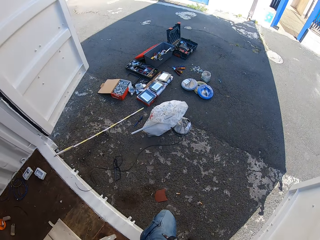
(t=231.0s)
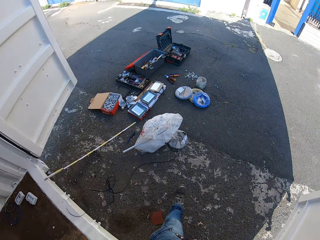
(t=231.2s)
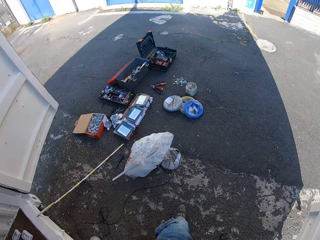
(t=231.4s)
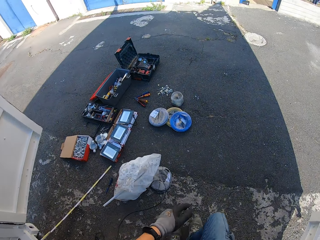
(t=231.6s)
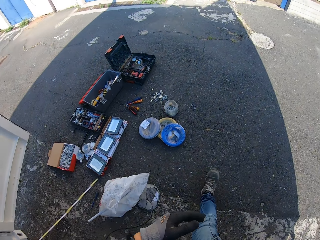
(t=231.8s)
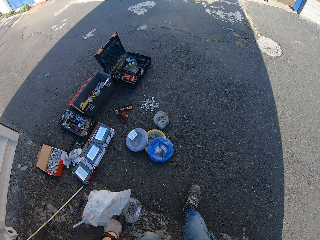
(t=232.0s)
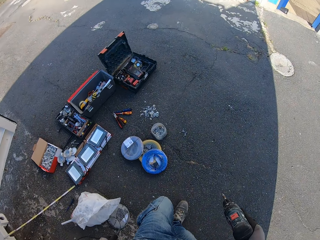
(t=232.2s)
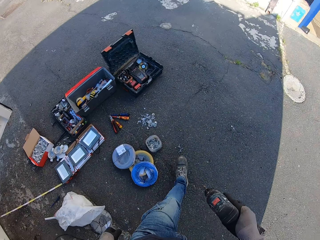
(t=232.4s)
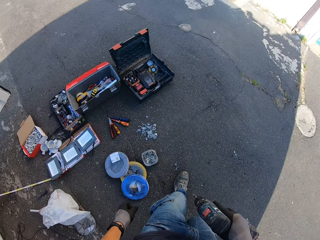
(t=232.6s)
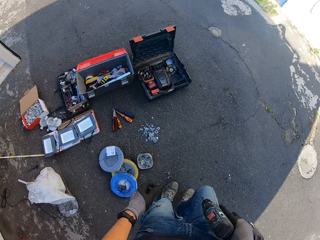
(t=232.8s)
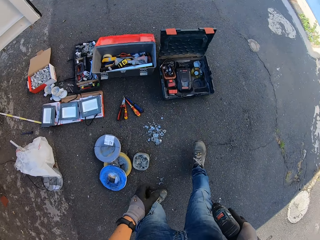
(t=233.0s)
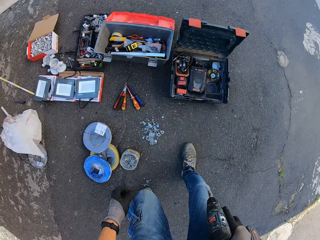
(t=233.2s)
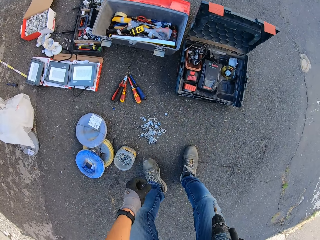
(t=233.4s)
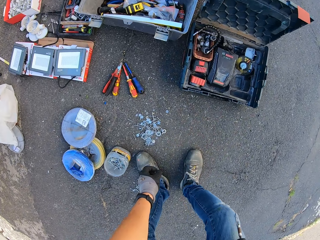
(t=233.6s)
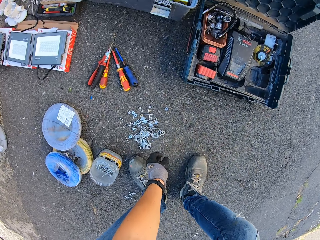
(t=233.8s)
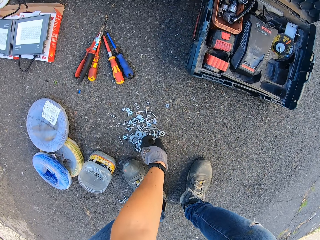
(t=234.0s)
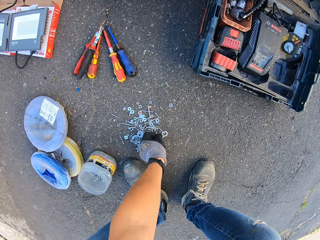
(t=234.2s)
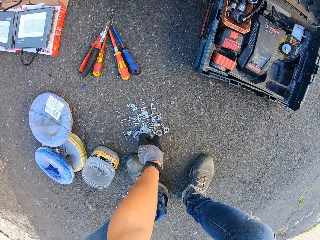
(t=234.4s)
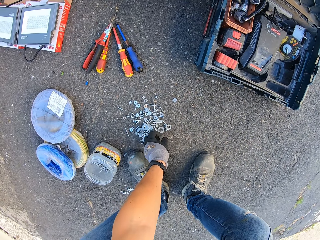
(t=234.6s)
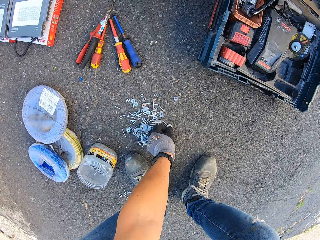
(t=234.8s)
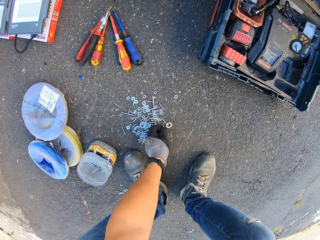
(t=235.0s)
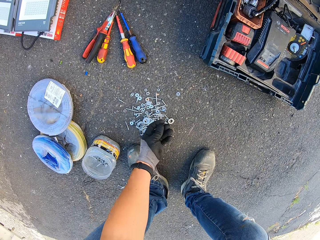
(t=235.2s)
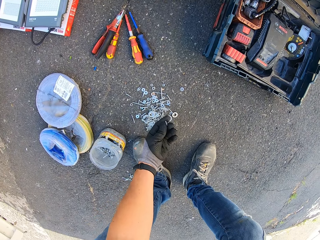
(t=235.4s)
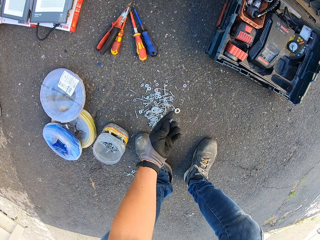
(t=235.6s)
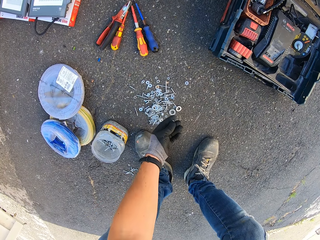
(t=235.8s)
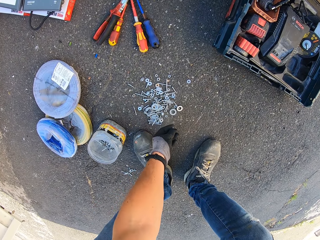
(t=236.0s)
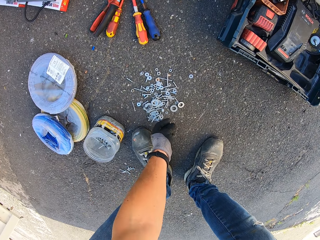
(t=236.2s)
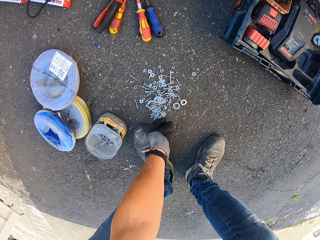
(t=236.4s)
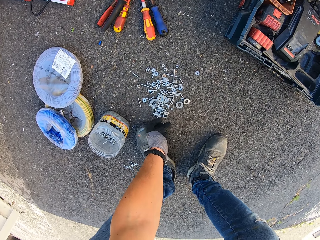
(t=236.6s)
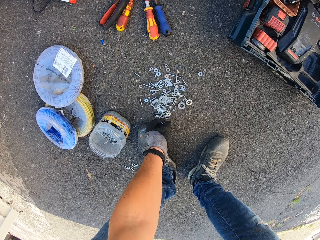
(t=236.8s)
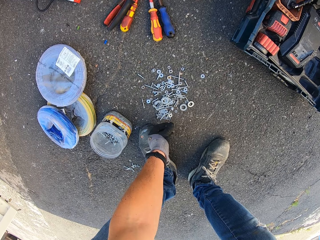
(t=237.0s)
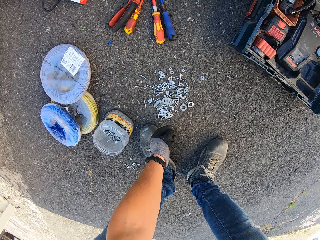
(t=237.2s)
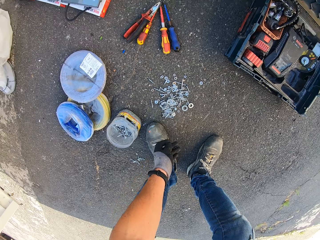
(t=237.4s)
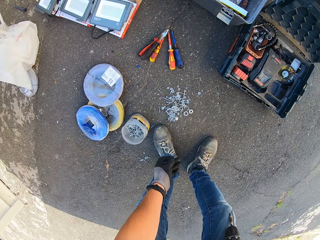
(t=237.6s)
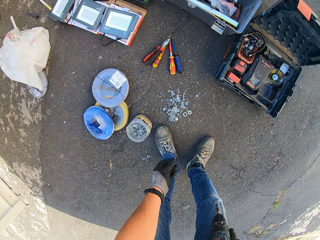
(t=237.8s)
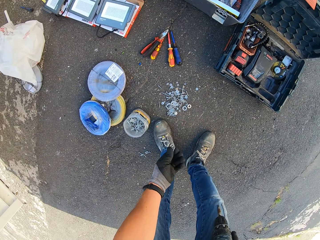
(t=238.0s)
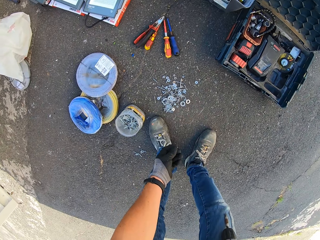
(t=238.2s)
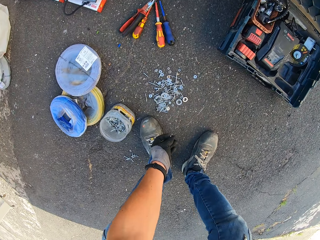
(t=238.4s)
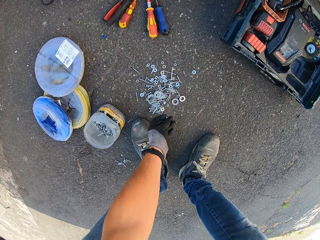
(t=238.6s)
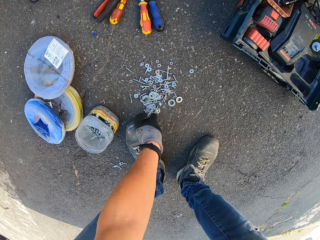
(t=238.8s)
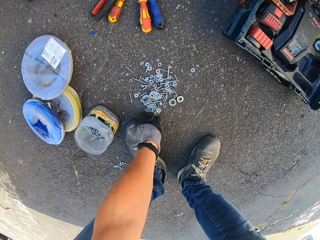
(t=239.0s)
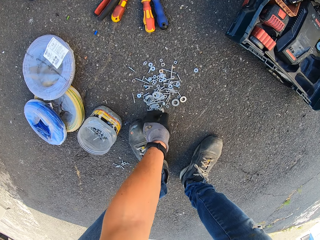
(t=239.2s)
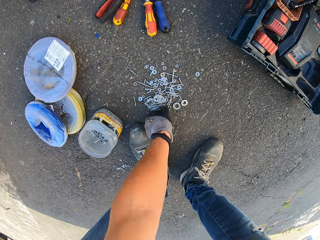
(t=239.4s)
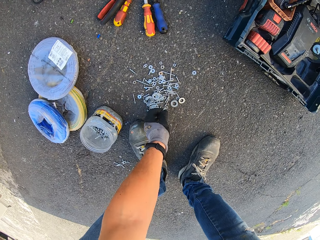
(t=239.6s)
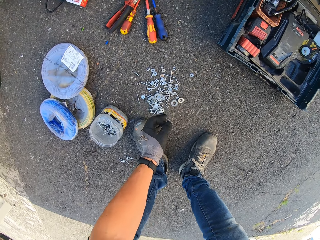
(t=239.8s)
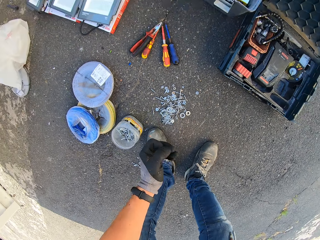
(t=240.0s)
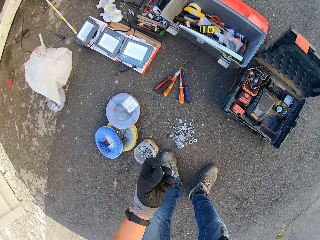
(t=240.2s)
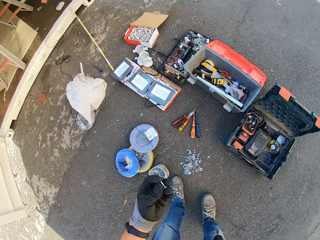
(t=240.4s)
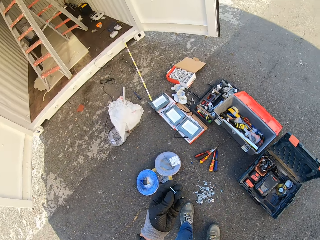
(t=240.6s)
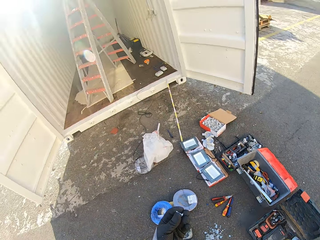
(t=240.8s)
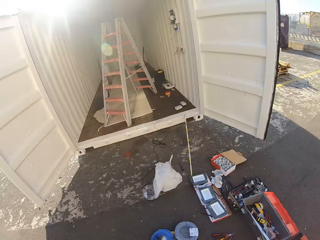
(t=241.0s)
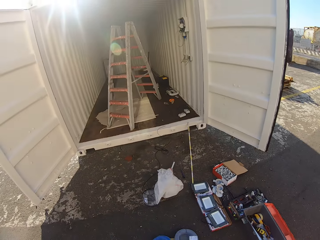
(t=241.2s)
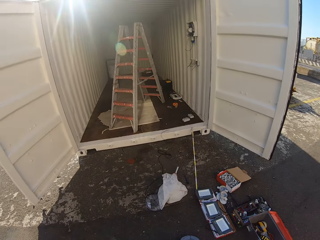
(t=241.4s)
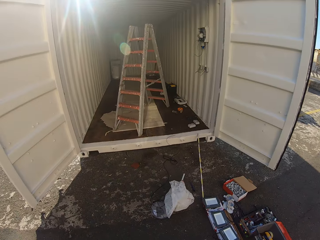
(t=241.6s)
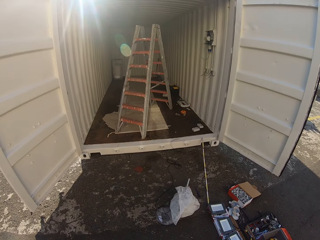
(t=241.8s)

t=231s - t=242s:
The camera wearer carries a drill. They take a screw from the ground and hold the drill. They put back the screw, grab another screw, and hold the drill and the screw.

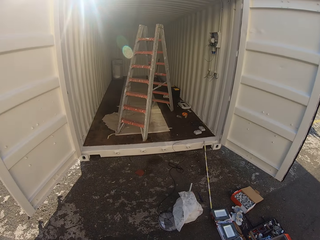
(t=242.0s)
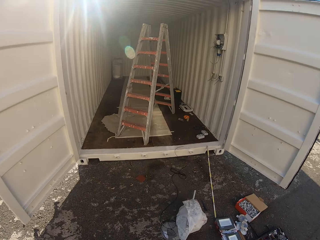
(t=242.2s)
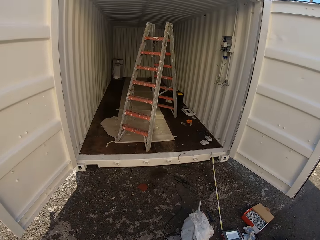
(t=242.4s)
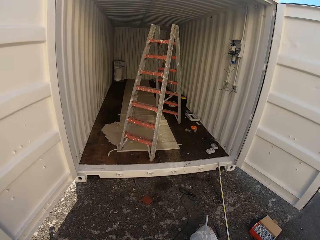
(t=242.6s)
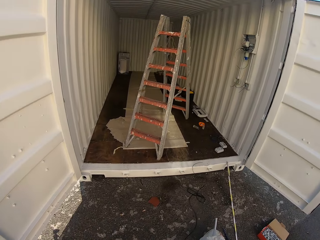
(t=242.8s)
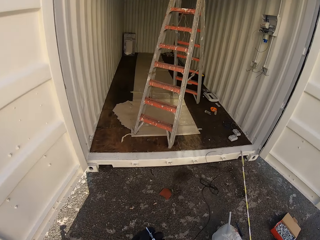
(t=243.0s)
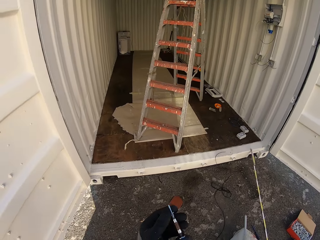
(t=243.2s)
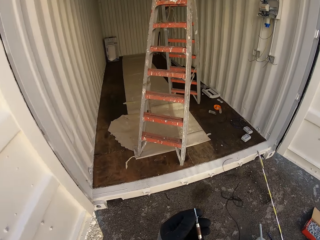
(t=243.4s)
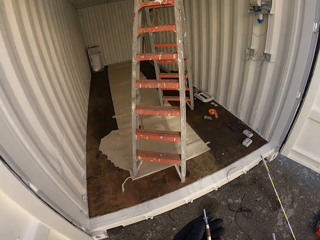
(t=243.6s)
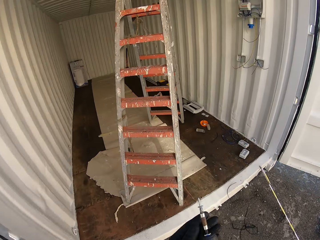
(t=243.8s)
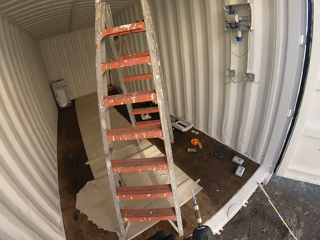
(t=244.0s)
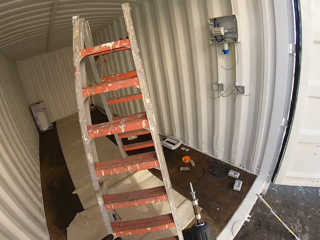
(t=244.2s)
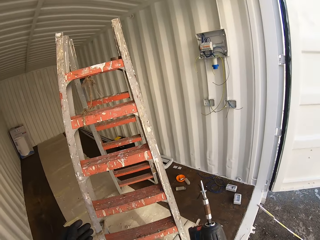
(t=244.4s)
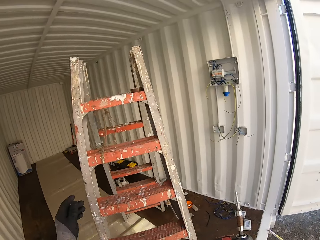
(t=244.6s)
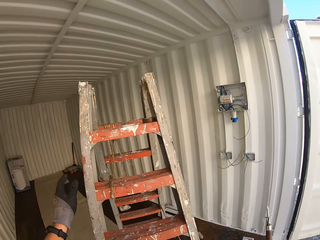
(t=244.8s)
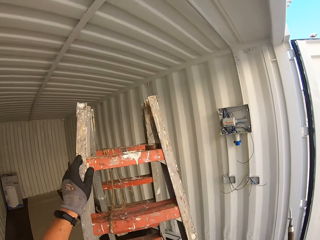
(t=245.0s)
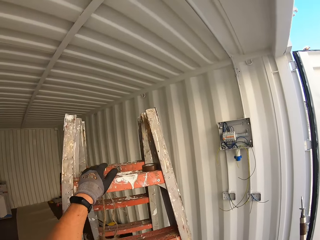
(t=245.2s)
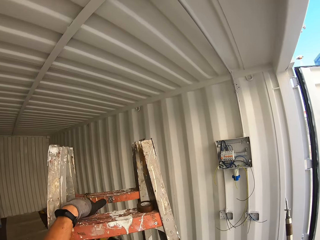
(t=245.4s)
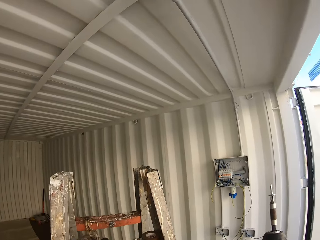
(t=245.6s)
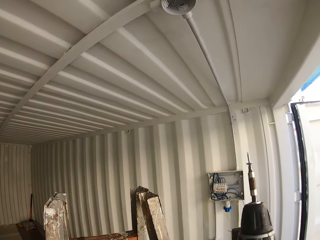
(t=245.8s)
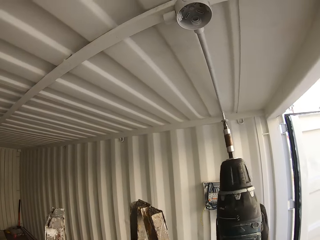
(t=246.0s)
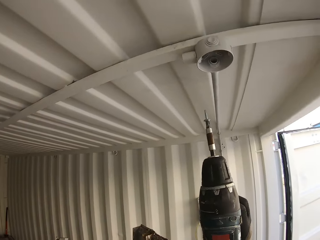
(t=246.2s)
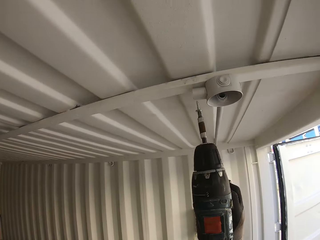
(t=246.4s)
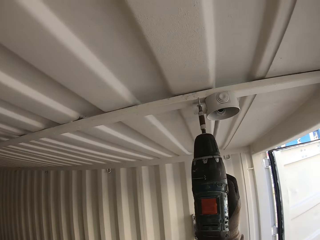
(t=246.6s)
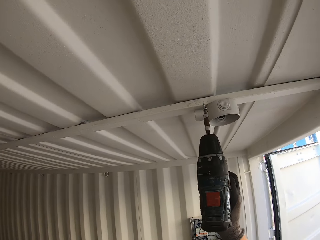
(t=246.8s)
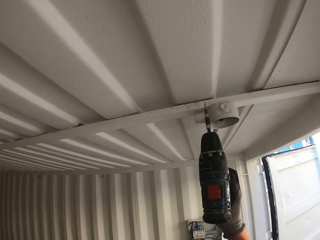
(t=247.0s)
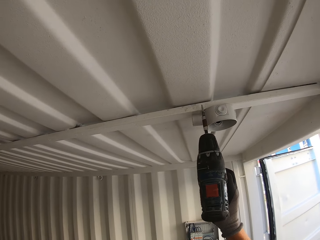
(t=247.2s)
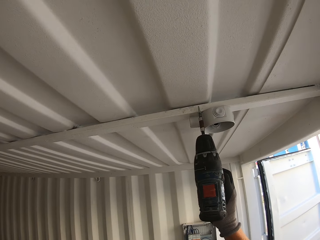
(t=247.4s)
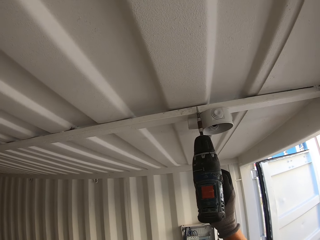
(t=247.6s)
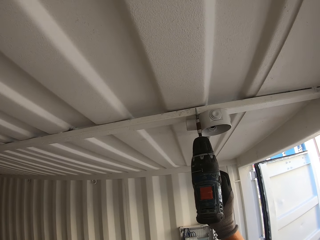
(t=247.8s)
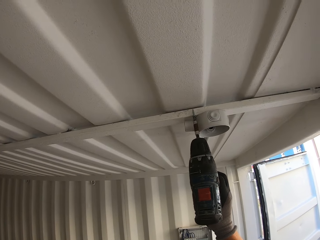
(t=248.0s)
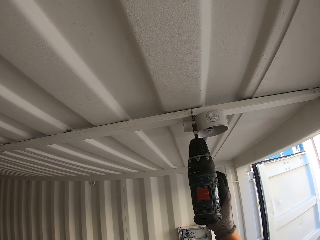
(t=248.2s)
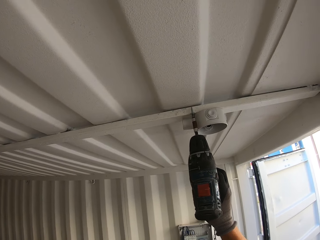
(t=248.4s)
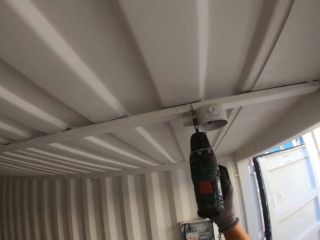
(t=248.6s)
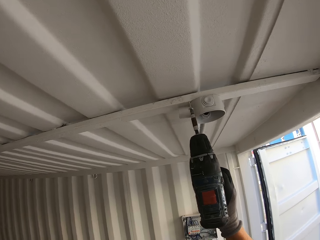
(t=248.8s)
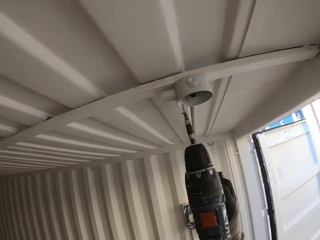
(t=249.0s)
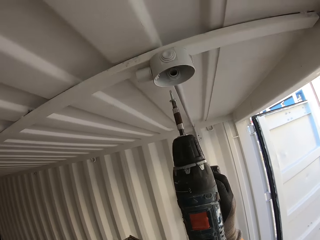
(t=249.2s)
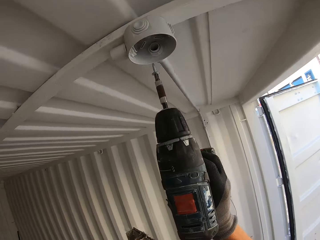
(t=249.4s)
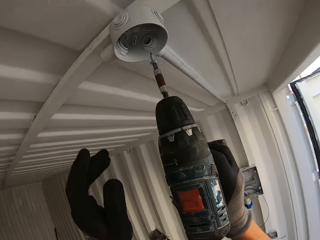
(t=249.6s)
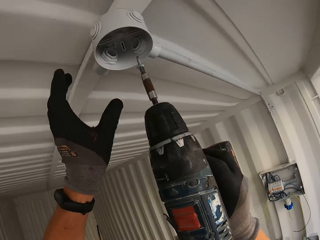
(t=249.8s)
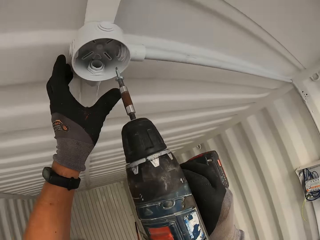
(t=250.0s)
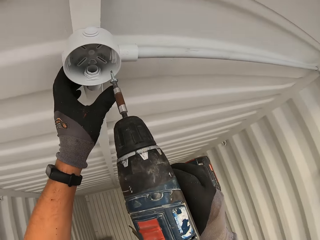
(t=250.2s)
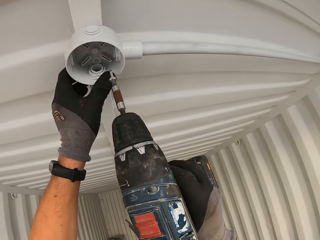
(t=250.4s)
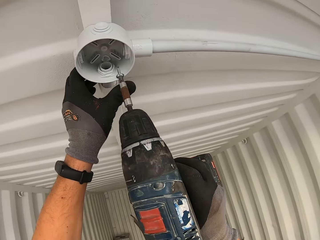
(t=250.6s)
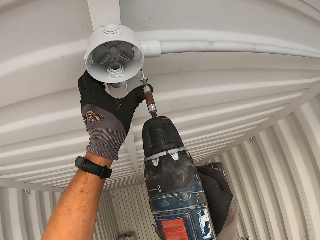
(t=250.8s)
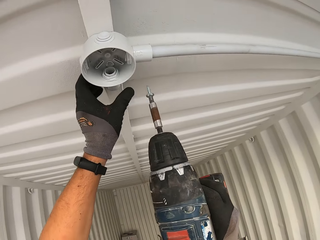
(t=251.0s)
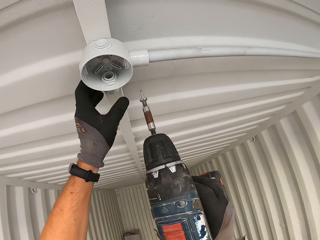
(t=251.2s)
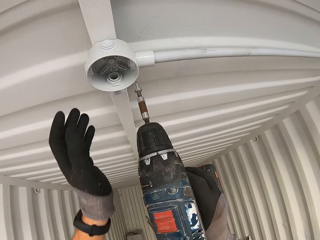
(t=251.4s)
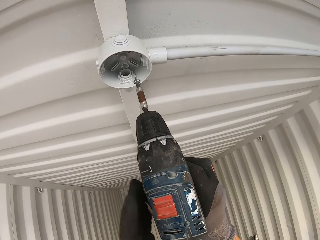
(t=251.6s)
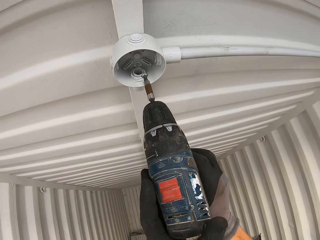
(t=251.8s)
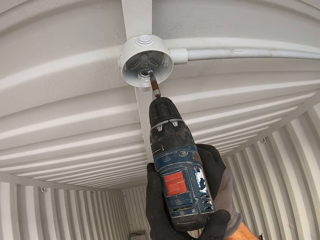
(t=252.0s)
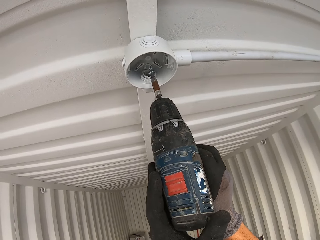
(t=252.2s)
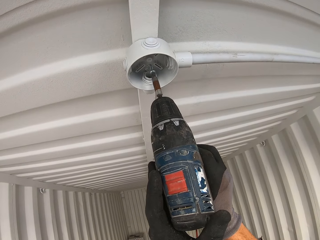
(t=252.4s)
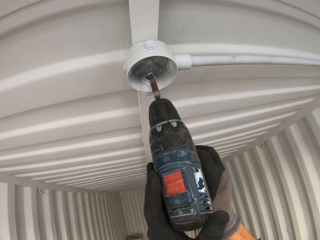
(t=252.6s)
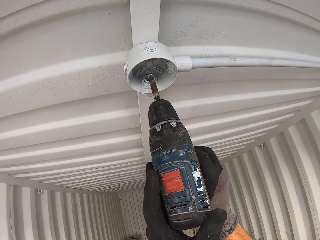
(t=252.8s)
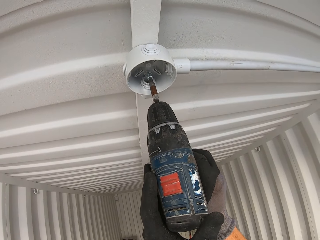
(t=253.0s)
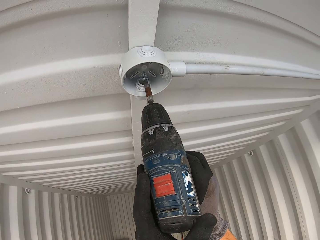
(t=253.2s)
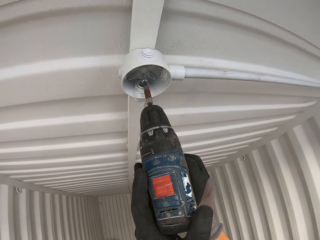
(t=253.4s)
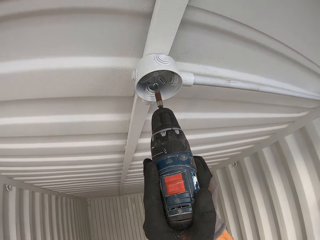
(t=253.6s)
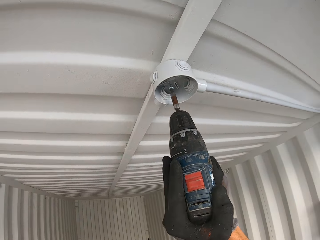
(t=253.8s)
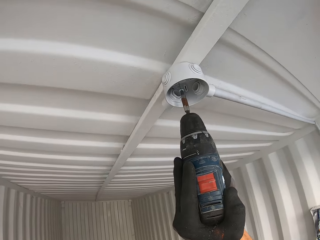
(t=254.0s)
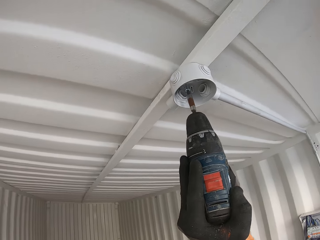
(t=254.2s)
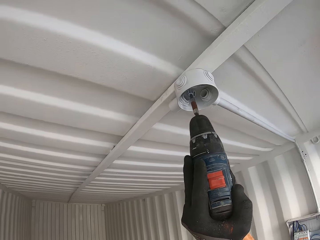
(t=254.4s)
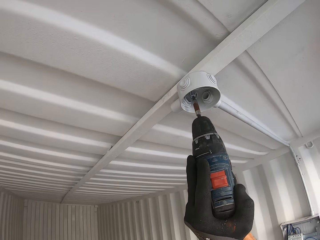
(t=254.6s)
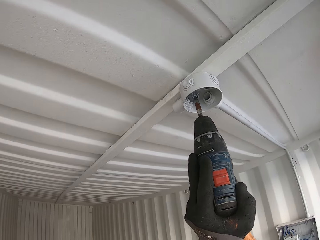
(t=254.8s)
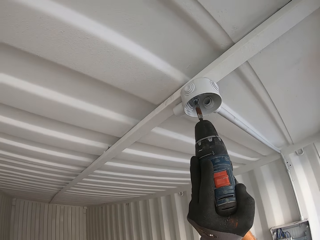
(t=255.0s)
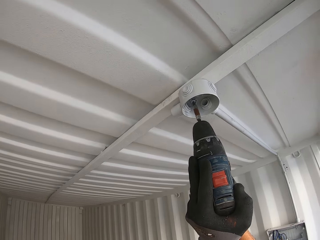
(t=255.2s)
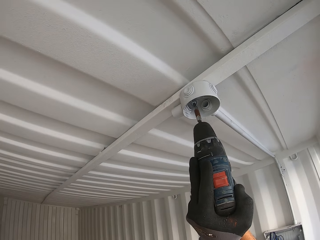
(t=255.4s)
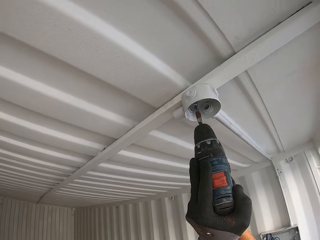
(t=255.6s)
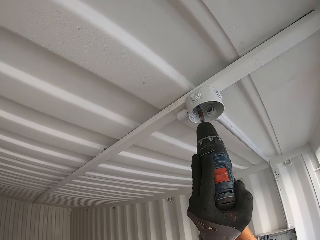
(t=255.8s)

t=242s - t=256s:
The camera wearer walks back with the drill. They climb the ladder with the drill. They hold the drill up against a round box. They fix the plastic electrical wire junction box with the grinder. They hold the drill. They screw in the round box with the drill.
